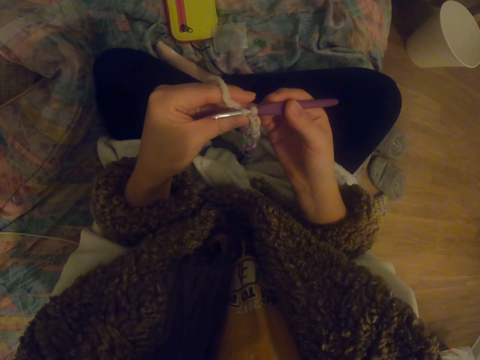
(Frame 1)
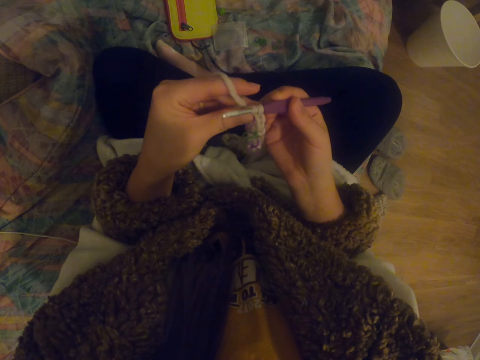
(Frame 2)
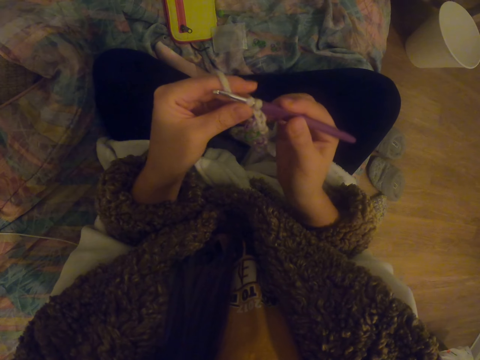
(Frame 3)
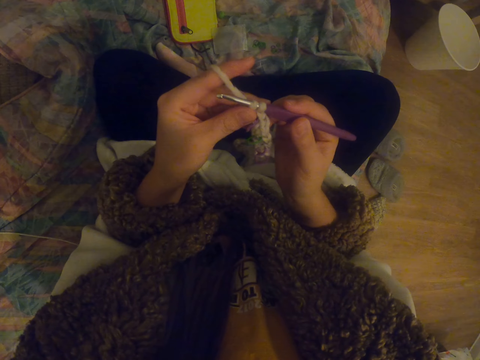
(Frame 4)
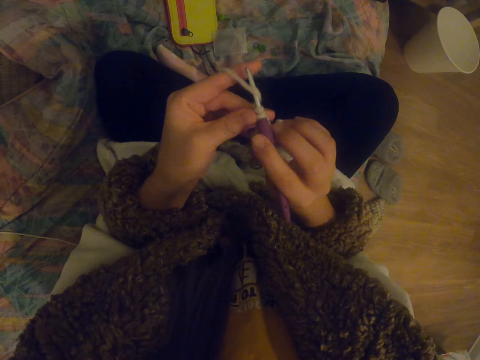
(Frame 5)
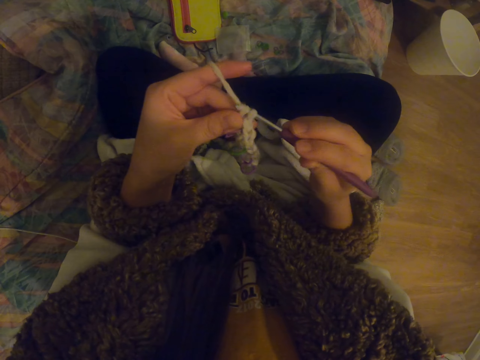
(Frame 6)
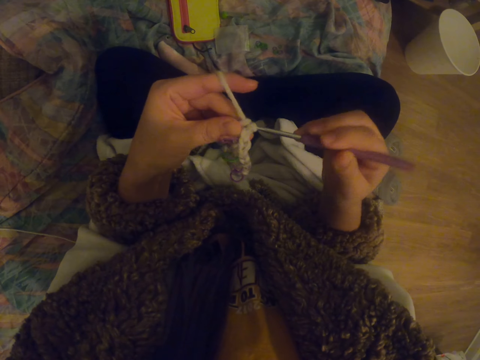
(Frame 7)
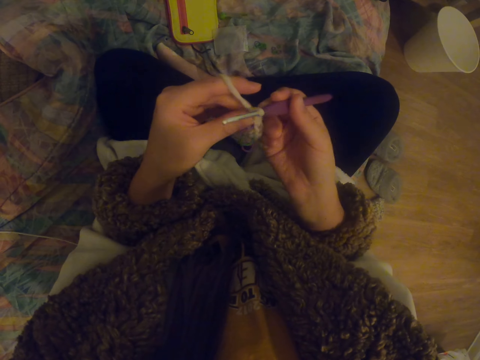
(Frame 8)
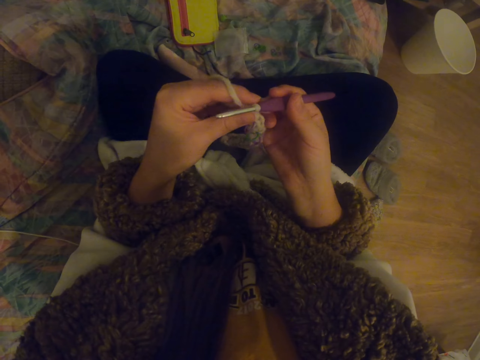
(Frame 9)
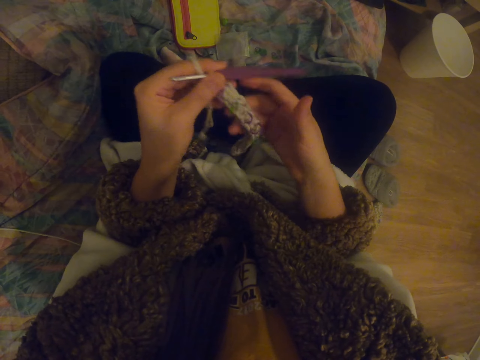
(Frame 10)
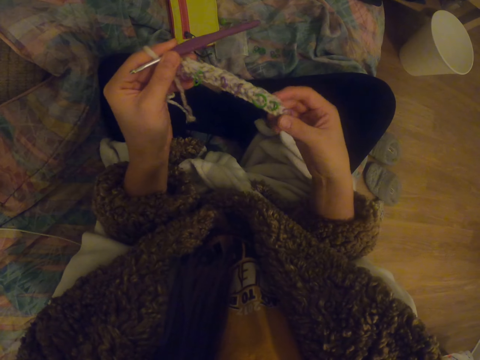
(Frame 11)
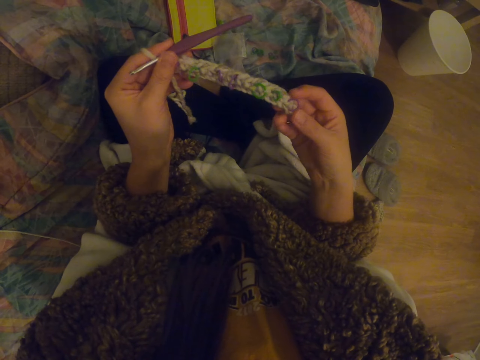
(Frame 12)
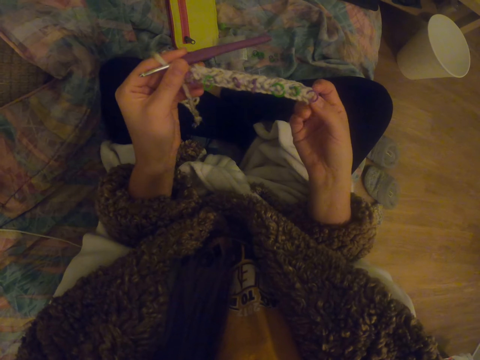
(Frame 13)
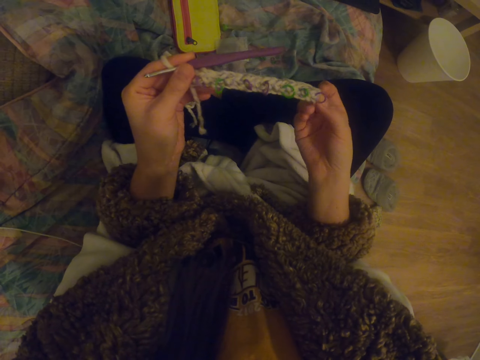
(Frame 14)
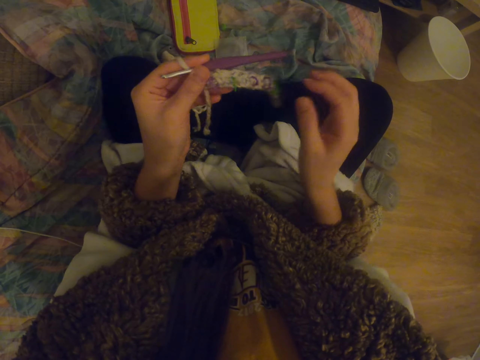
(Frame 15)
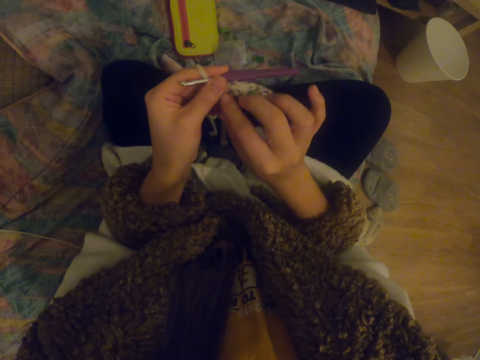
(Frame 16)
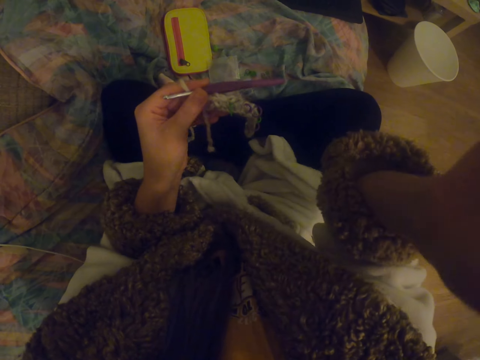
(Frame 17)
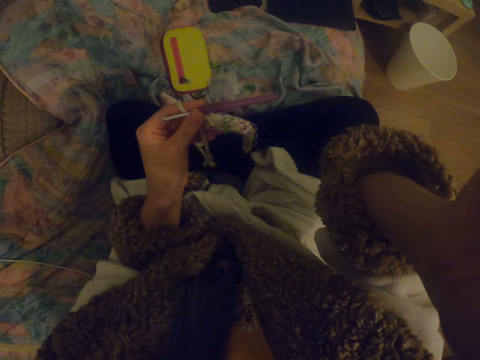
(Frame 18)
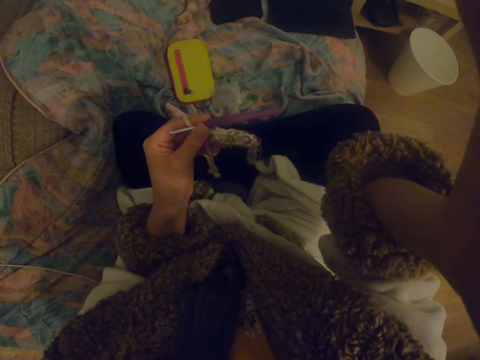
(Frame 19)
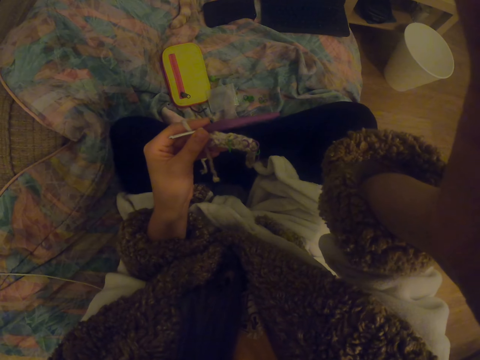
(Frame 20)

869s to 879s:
The camera wearer stretches the garment. They look at the fabric. They adjust the camera and touch the head camera.
